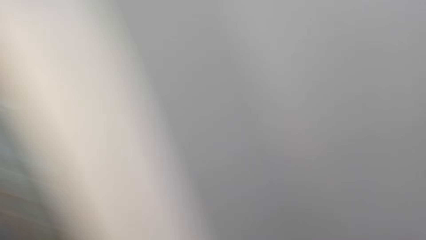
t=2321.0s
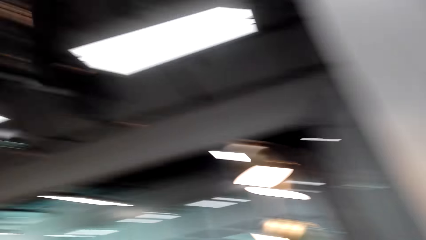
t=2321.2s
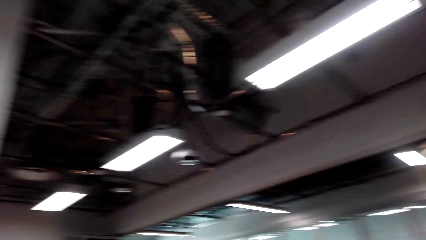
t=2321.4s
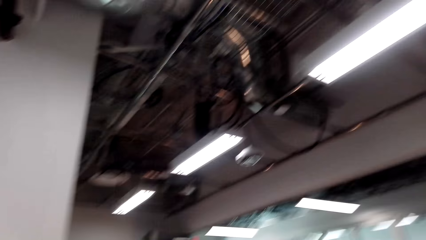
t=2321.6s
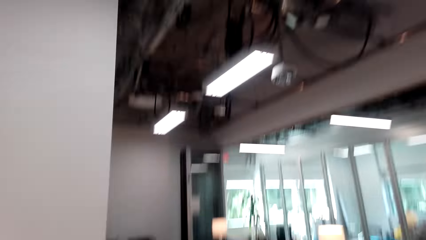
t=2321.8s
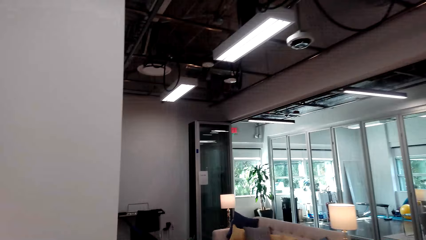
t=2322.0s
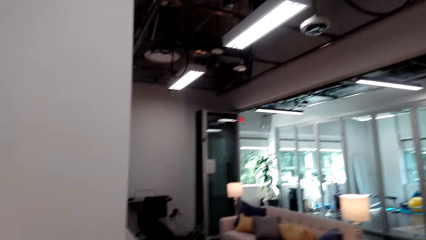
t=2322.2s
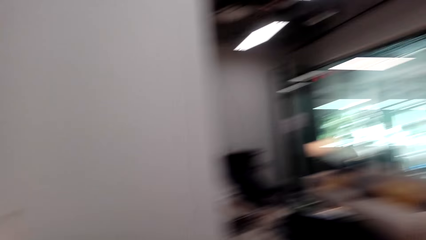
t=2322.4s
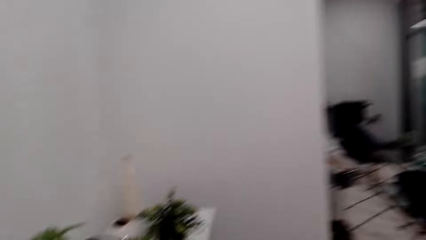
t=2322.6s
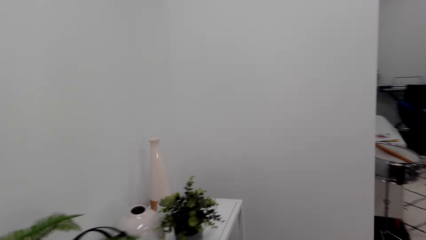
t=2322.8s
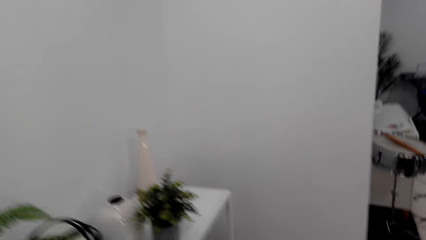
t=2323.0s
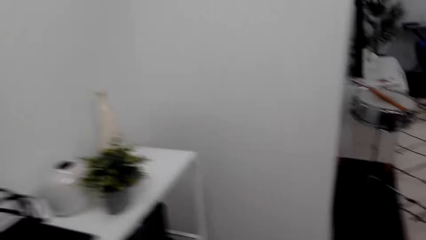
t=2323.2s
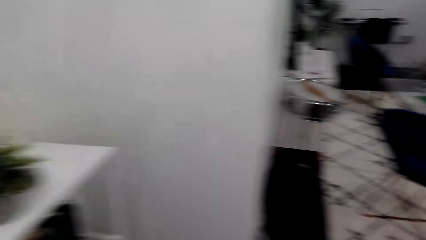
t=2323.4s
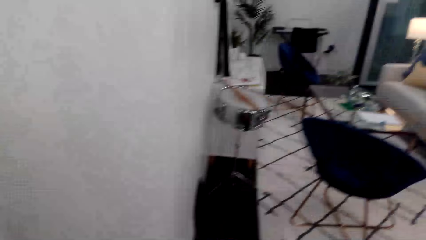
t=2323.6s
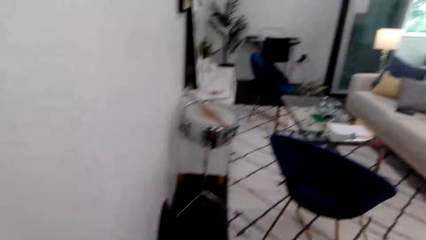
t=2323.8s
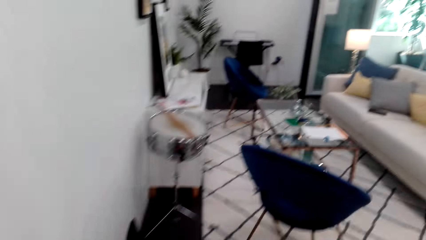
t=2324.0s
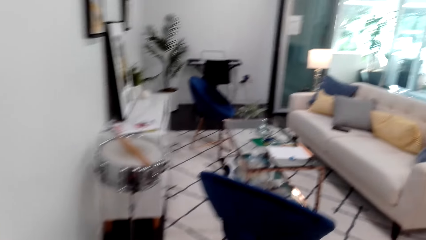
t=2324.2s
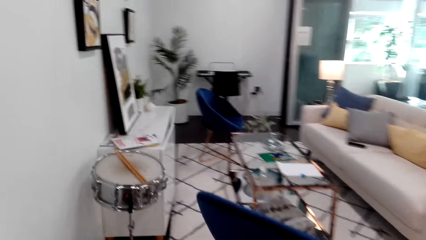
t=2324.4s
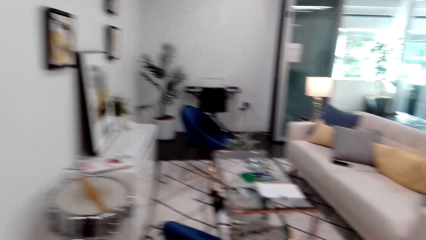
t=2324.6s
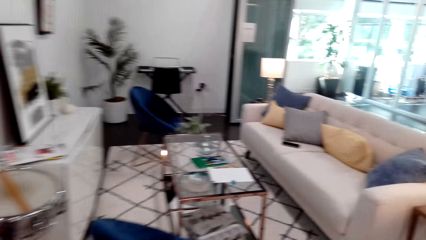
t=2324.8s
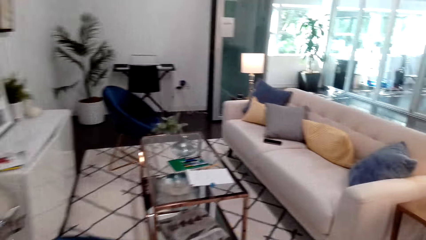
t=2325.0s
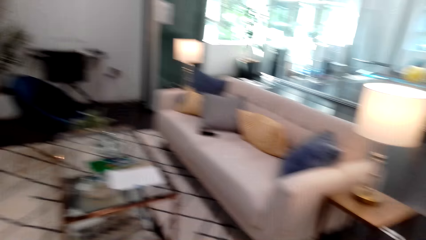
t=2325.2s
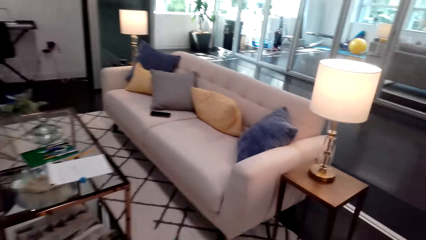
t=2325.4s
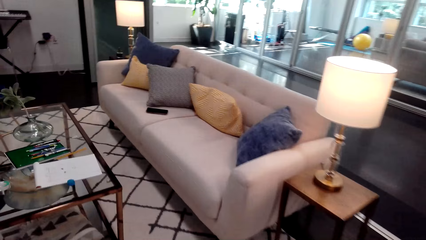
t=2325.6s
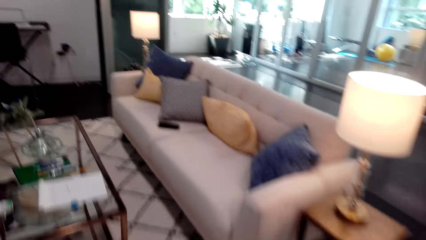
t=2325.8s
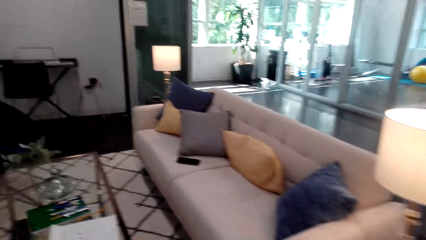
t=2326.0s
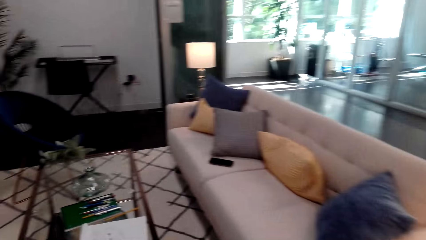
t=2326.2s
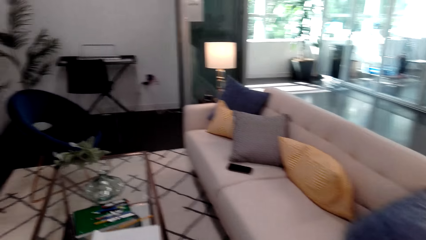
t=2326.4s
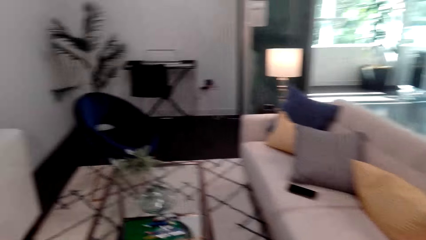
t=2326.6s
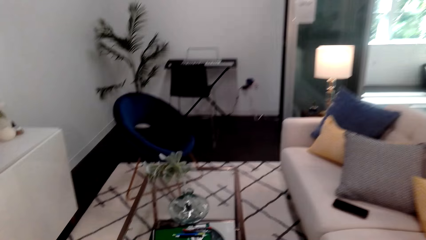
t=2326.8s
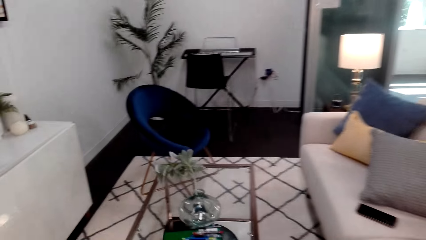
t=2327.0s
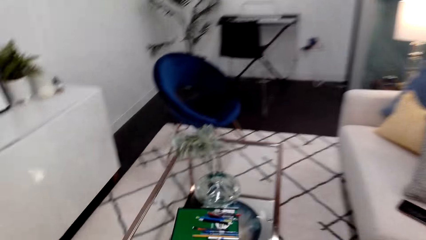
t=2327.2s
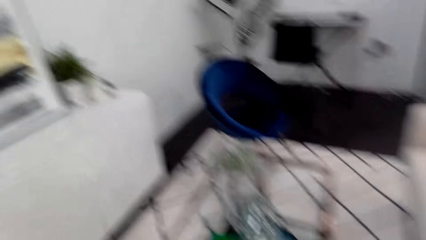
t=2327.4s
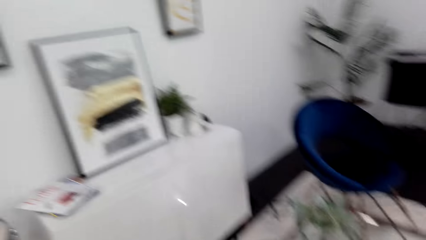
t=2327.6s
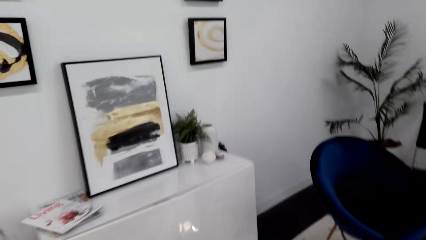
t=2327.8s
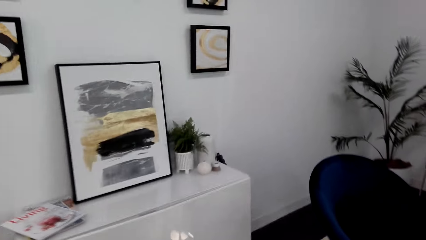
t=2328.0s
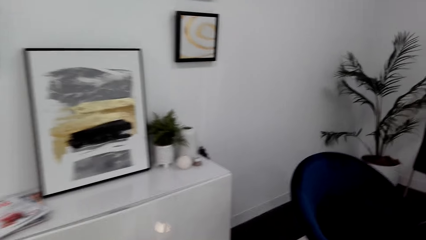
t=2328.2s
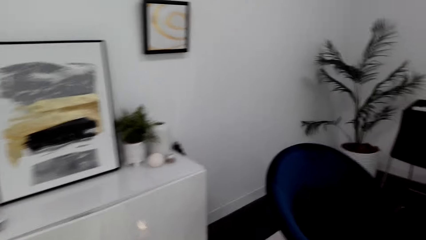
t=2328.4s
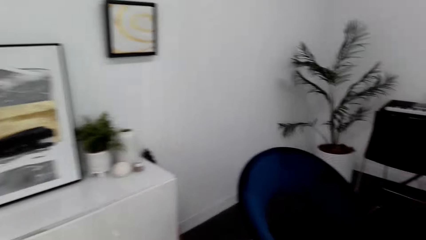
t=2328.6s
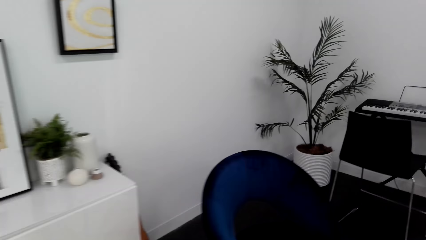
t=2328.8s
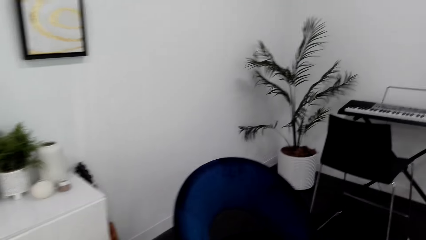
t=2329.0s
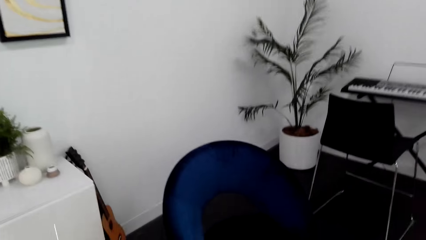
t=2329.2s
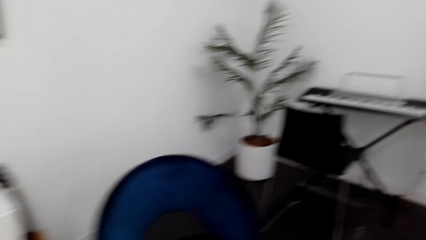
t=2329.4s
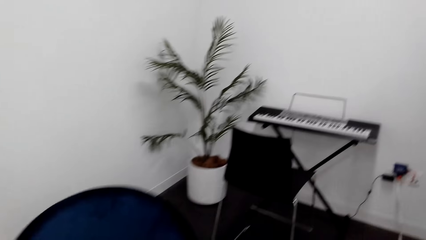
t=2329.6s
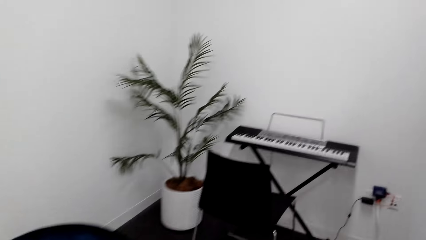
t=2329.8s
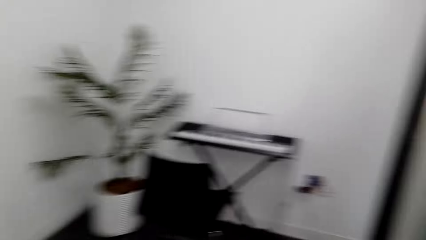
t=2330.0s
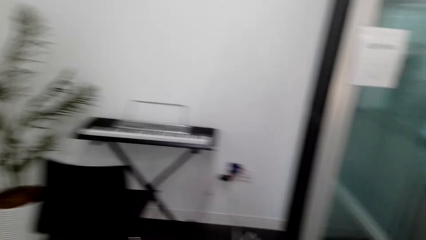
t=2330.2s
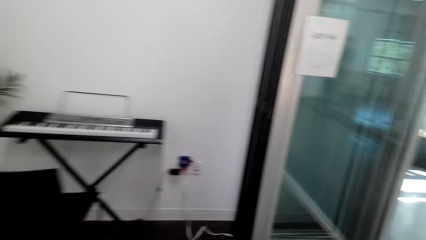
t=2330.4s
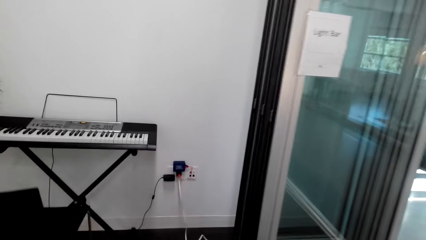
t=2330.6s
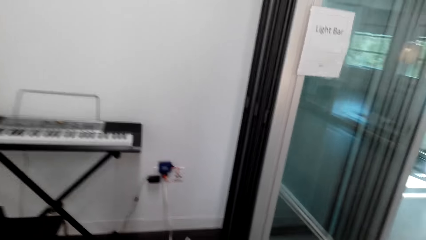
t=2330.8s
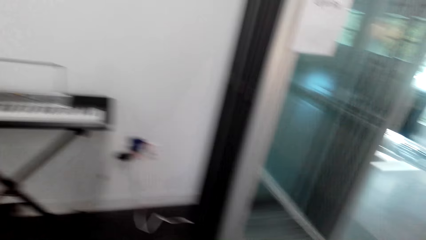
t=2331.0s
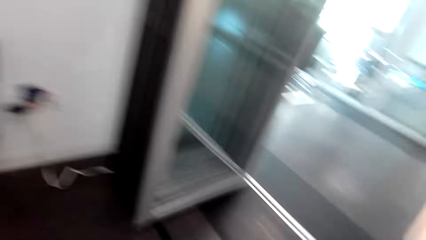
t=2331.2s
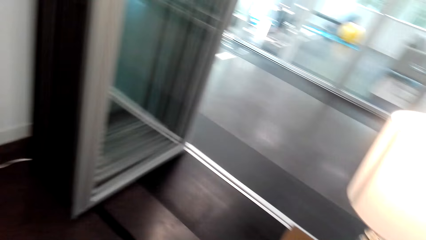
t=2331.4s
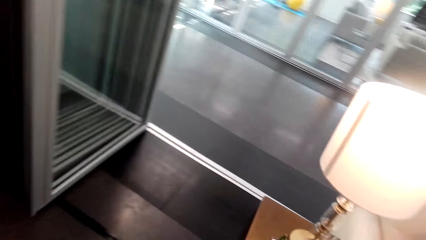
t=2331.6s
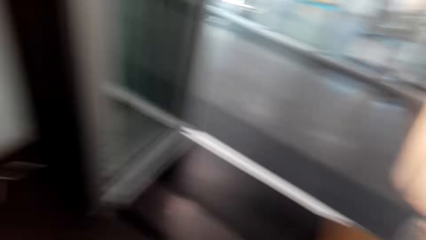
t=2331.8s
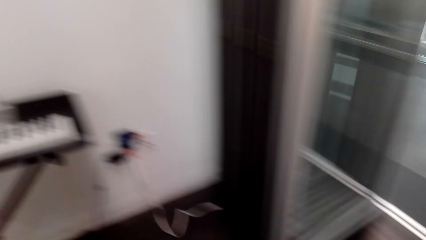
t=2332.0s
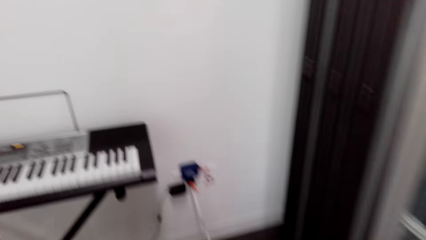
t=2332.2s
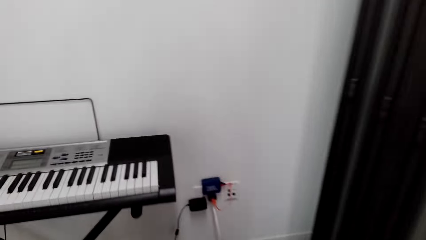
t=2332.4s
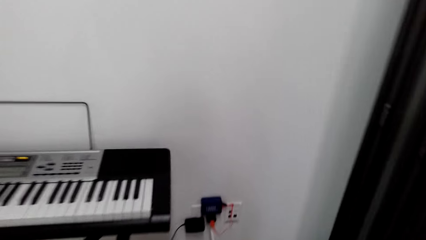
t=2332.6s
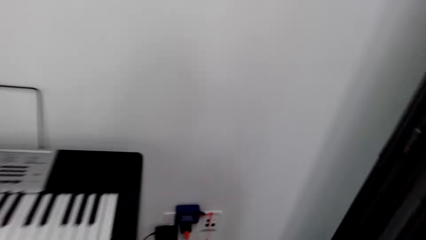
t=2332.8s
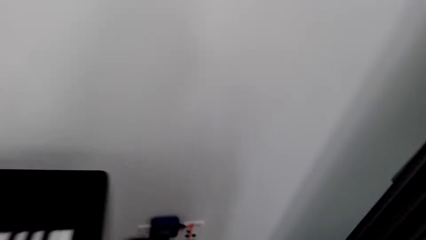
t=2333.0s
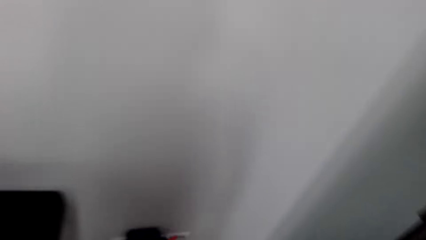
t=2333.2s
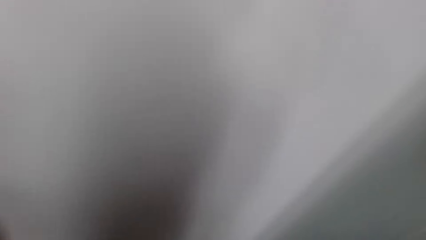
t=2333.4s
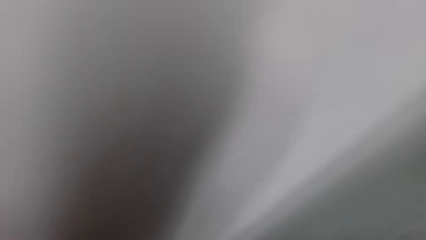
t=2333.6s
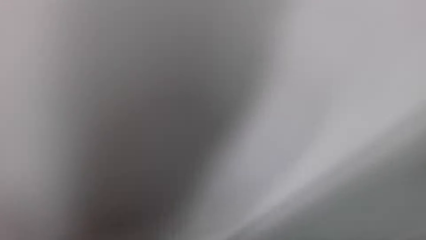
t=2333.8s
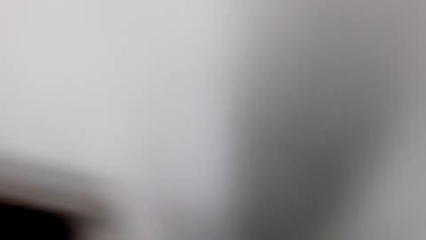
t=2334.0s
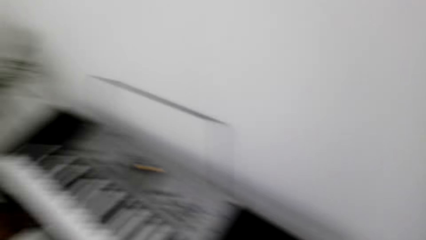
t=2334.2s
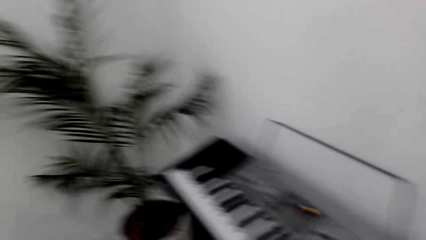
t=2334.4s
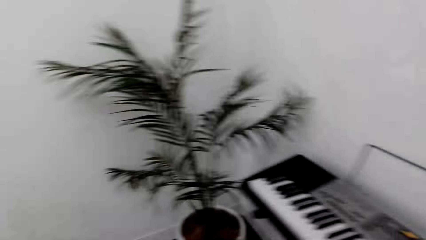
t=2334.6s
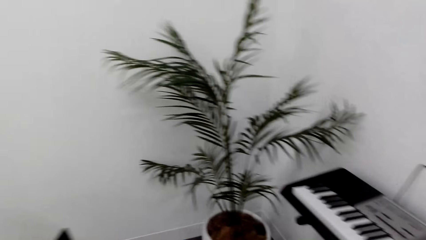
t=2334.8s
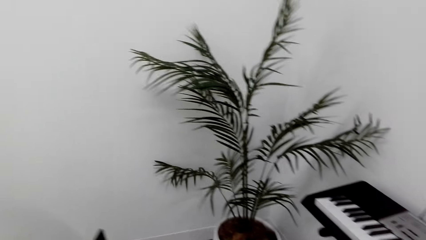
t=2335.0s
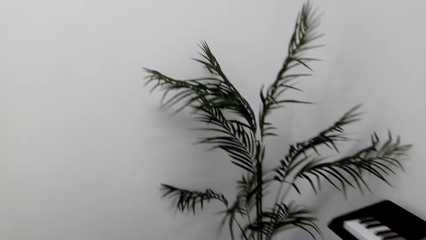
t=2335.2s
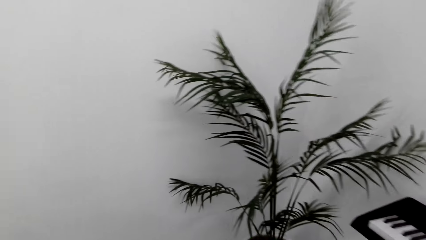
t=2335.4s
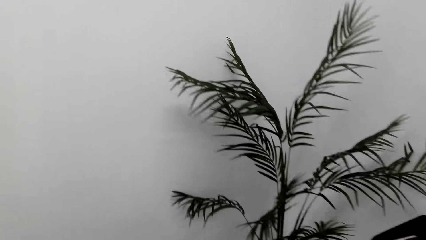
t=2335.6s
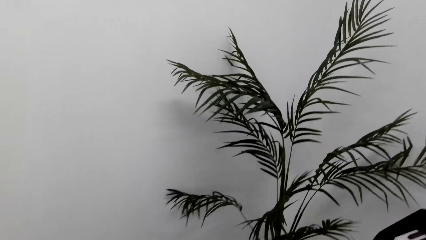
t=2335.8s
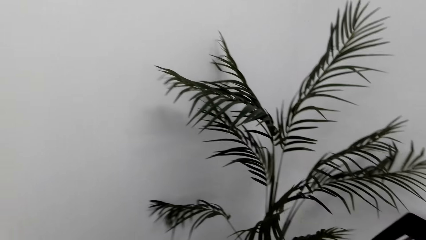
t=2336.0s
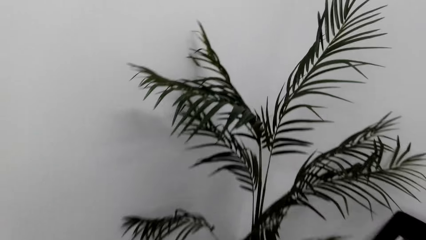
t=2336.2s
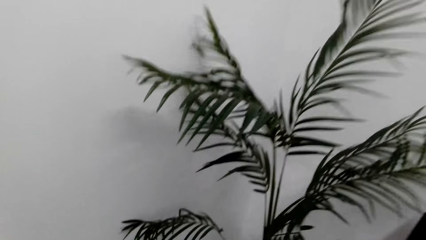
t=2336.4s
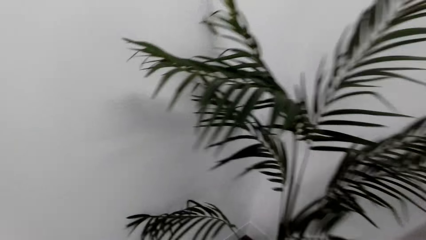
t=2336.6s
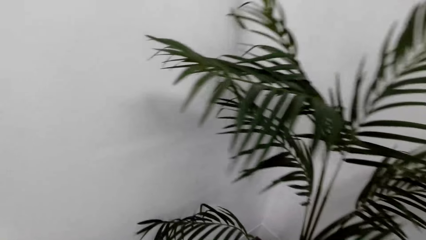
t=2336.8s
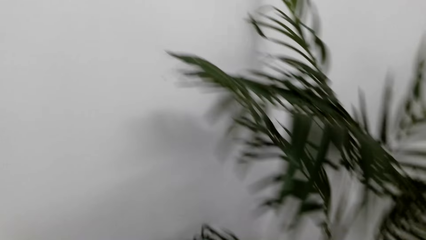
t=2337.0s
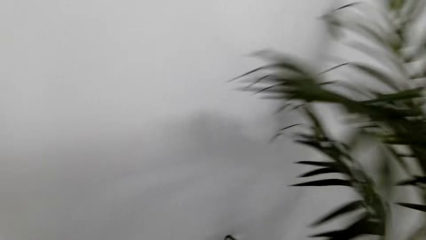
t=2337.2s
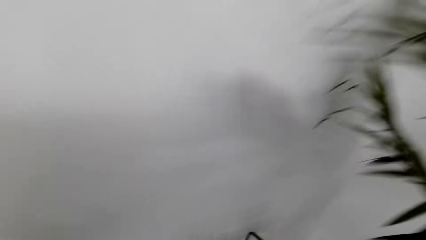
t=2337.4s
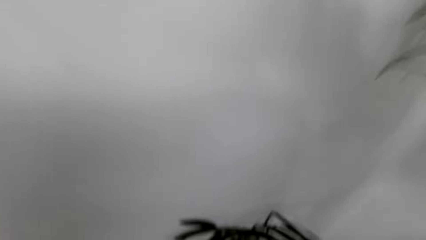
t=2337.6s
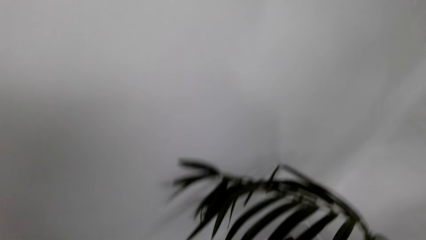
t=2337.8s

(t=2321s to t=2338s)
The camera wearer looks around.
